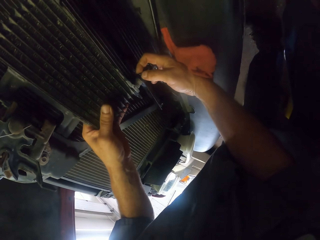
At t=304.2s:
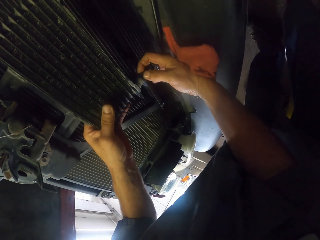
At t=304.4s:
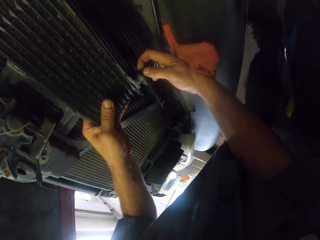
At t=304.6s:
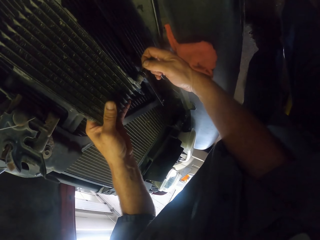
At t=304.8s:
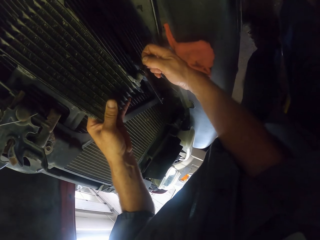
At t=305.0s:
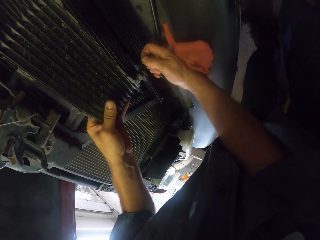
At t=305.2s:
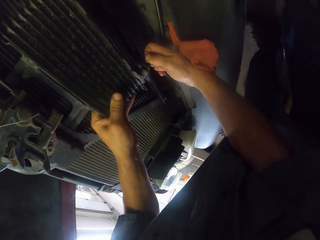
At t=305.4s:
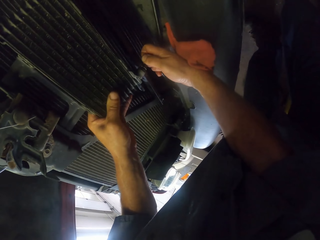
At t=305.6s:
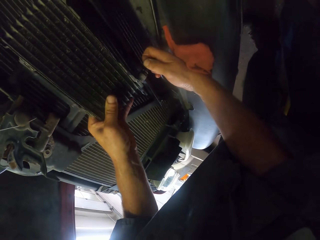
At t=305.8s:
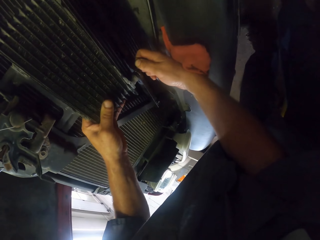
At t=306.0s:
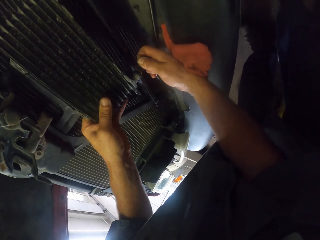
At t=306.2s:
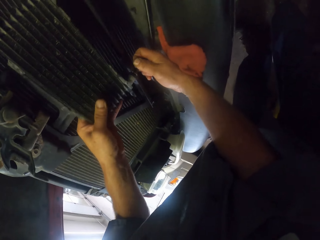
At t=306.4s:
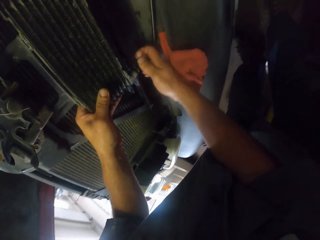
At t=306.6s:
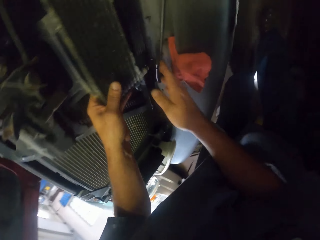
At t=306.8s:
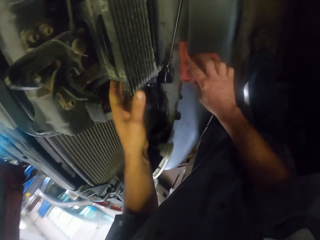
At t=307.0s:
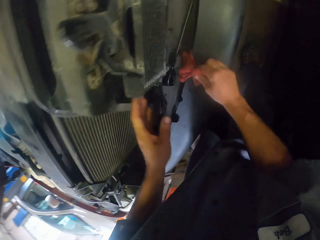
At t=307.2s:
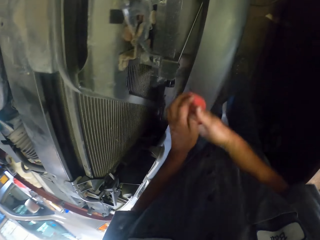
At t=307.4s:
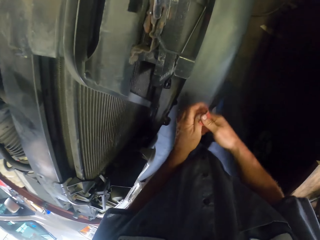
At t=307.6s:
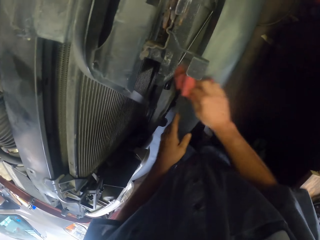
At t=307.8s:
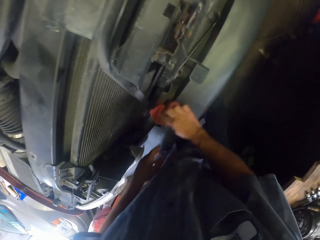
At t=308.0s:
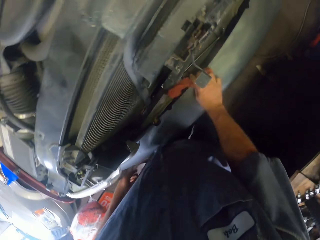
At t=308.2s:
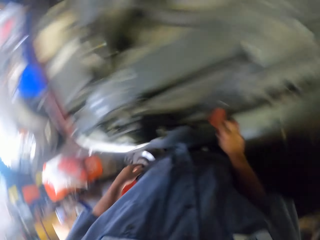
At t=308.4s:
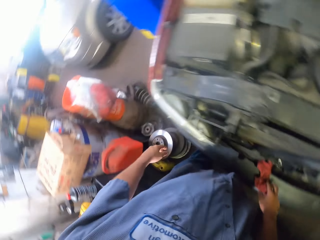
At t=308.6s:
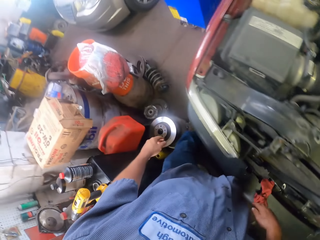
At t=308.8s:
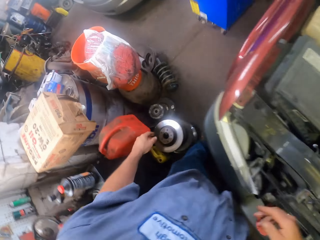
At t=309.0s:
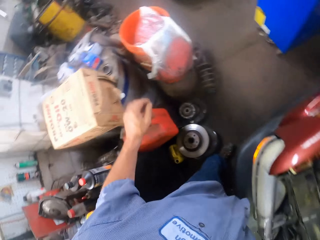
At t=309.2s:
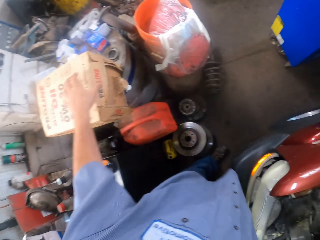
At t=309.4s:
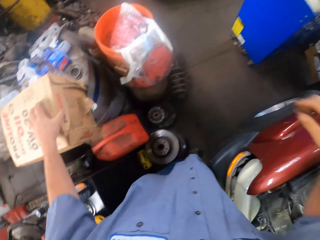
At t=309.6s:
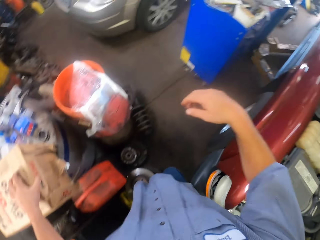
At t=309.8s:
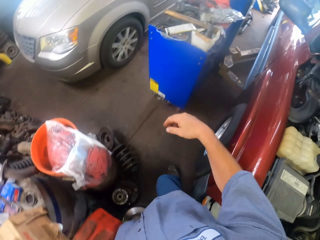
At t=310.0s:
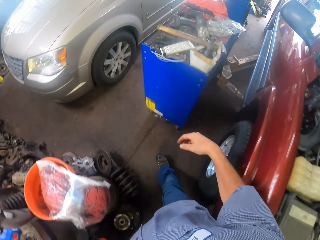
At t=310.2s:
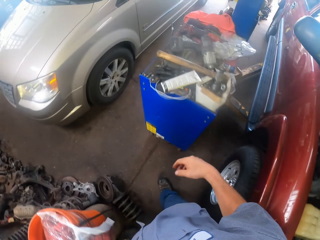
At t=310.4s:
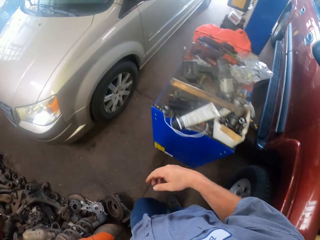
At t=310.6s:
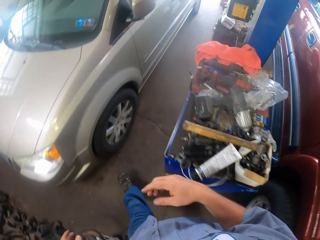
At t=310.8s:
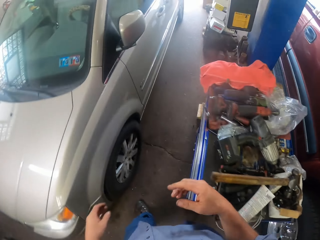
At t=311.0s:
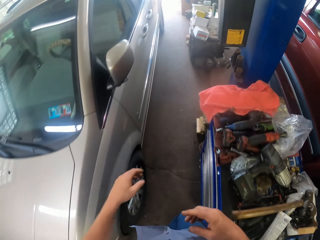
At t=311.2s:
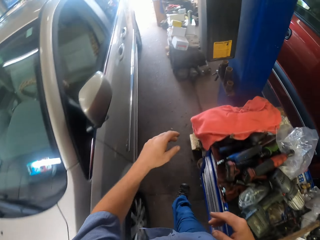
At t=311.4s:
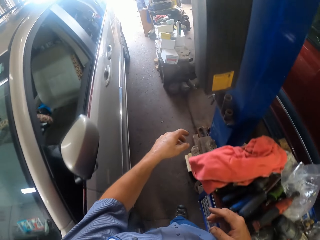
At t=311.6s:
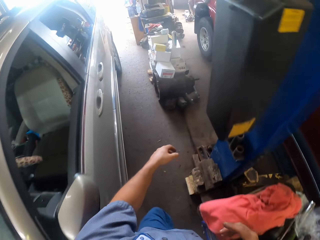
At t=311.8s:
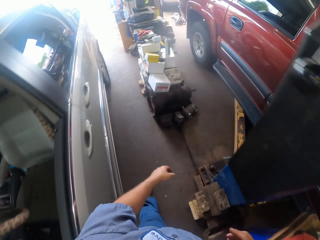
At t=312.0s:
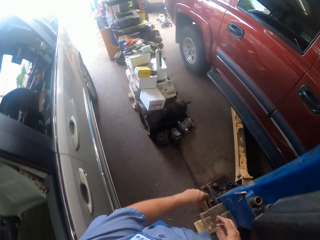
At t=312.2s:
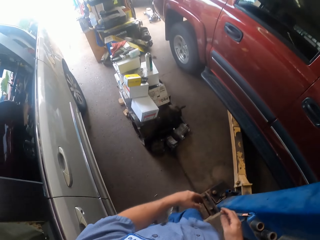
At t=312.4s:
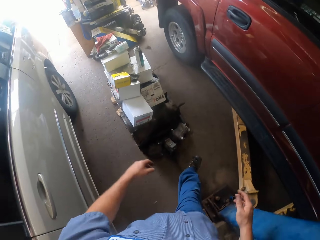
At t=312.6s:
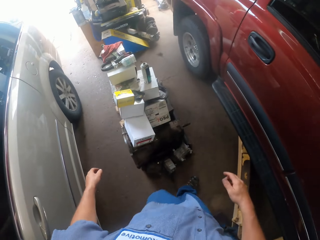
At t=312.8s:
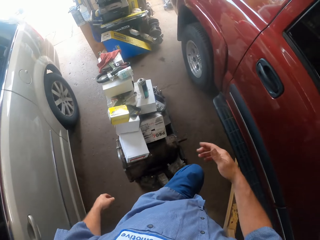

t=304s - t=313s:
The camera wearer picks a cloth from the engine. They wipe the hands with the cloth, place the cloth on the car bumper, and wipe the car bumper or bonnet. They walk on the floor in the garage.

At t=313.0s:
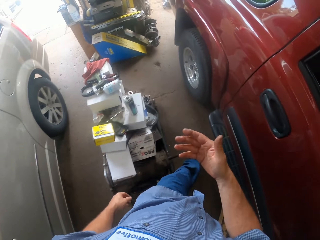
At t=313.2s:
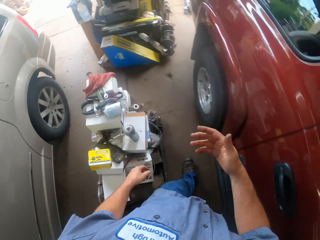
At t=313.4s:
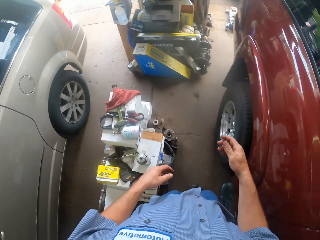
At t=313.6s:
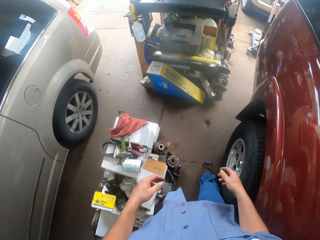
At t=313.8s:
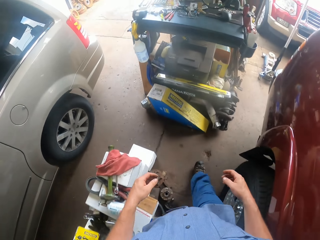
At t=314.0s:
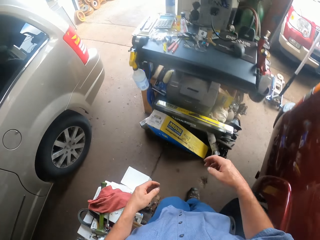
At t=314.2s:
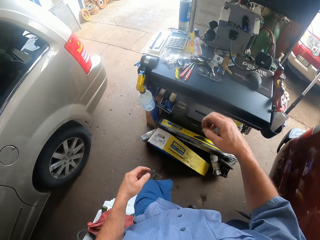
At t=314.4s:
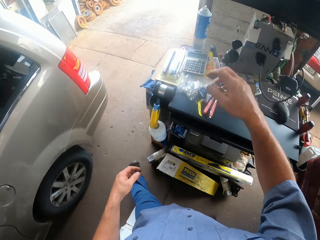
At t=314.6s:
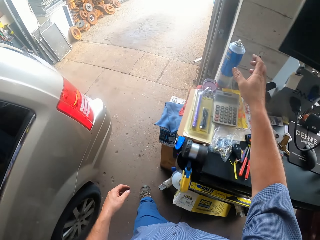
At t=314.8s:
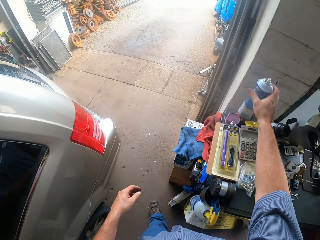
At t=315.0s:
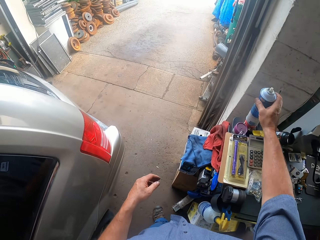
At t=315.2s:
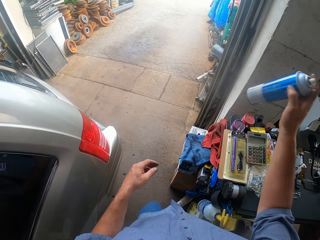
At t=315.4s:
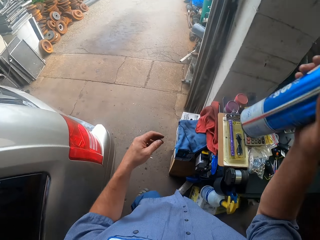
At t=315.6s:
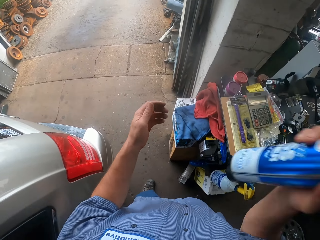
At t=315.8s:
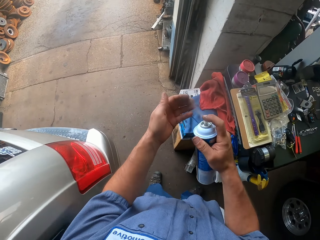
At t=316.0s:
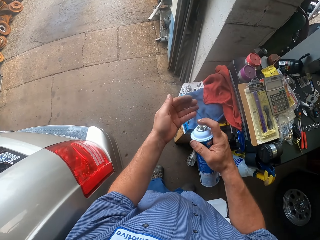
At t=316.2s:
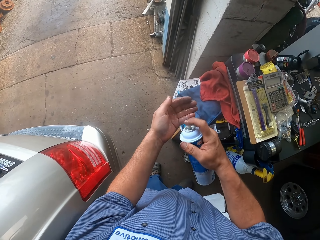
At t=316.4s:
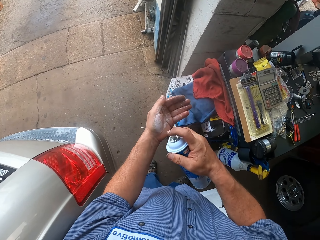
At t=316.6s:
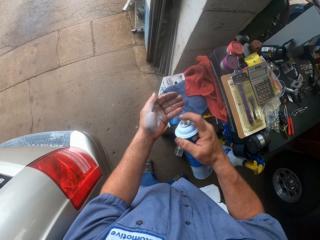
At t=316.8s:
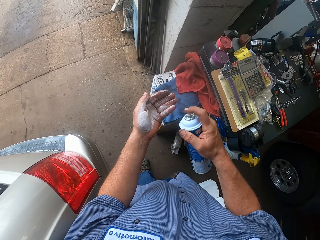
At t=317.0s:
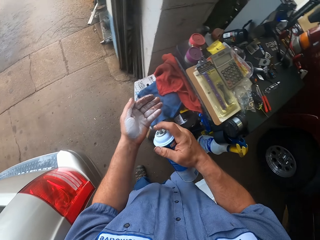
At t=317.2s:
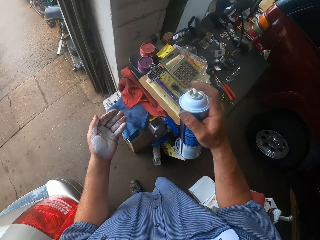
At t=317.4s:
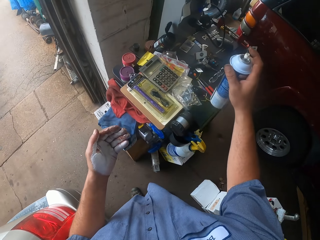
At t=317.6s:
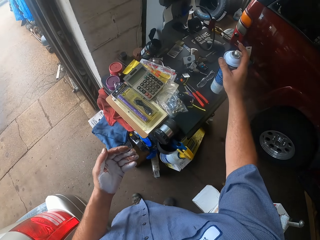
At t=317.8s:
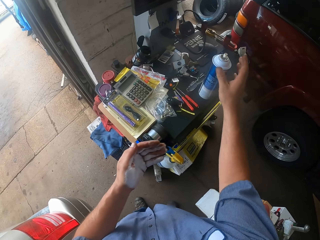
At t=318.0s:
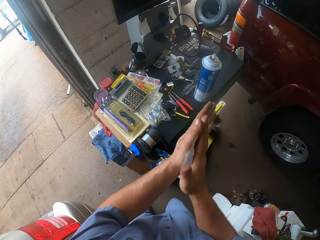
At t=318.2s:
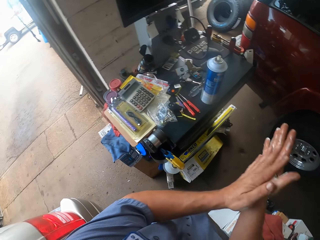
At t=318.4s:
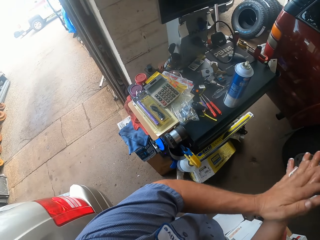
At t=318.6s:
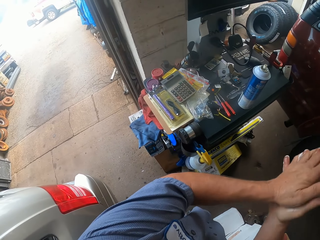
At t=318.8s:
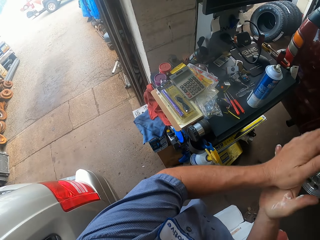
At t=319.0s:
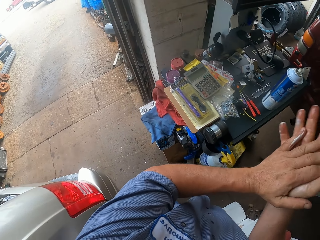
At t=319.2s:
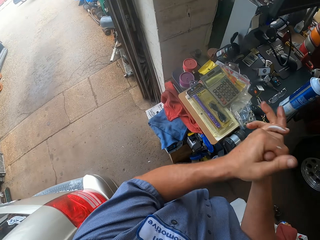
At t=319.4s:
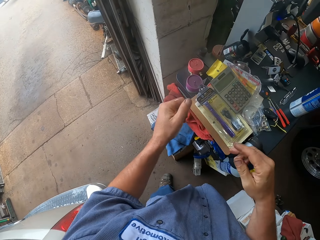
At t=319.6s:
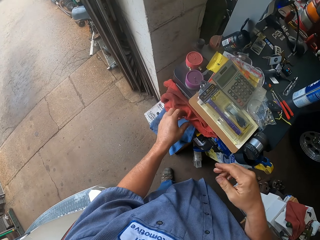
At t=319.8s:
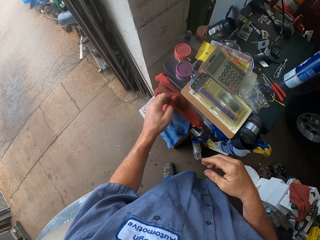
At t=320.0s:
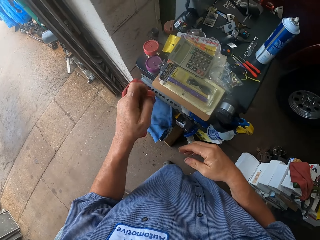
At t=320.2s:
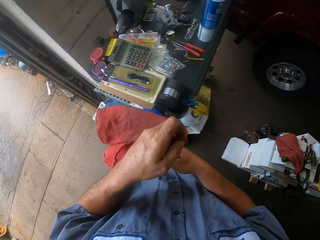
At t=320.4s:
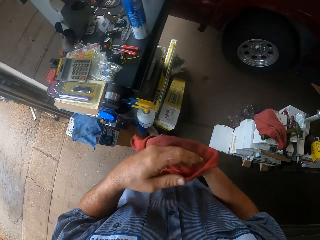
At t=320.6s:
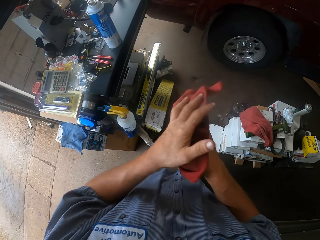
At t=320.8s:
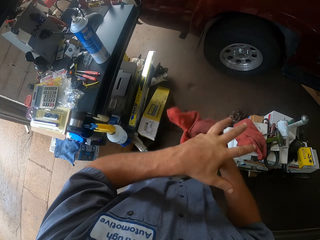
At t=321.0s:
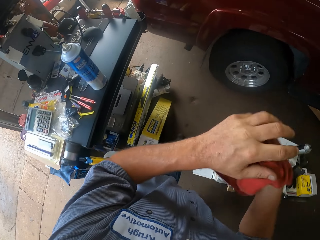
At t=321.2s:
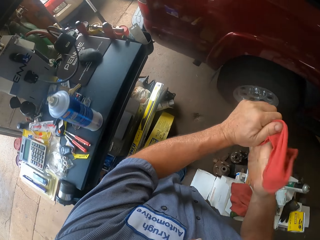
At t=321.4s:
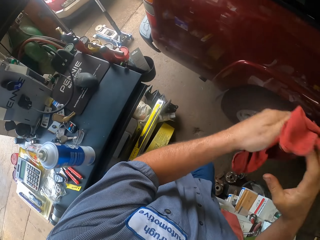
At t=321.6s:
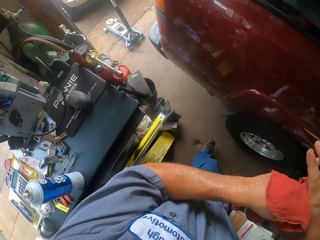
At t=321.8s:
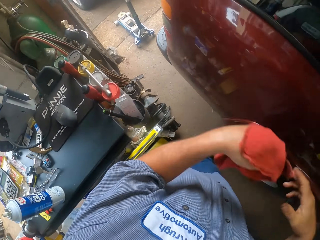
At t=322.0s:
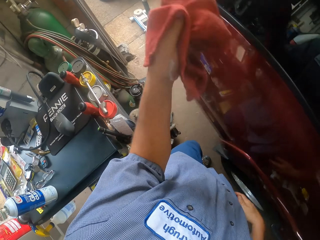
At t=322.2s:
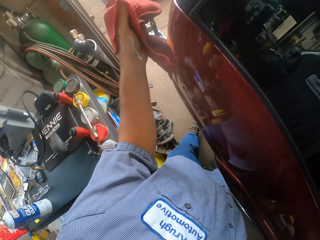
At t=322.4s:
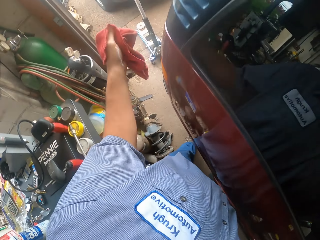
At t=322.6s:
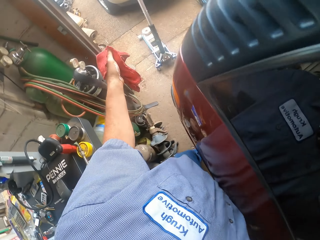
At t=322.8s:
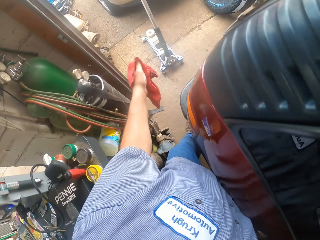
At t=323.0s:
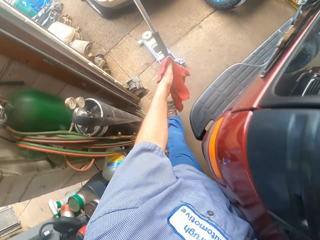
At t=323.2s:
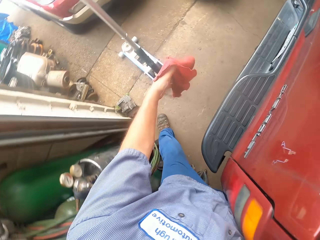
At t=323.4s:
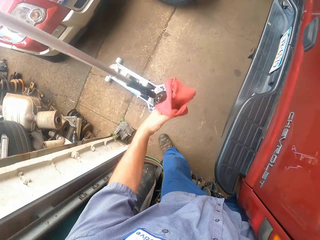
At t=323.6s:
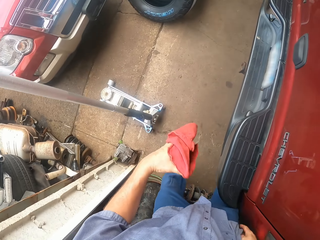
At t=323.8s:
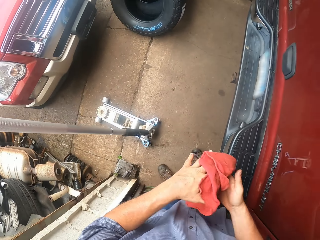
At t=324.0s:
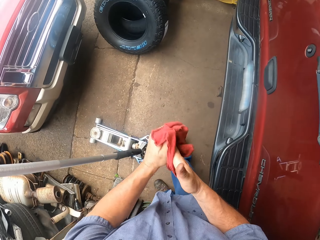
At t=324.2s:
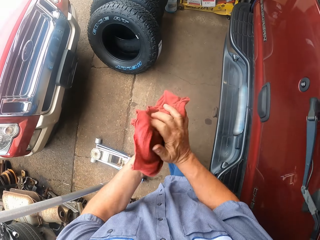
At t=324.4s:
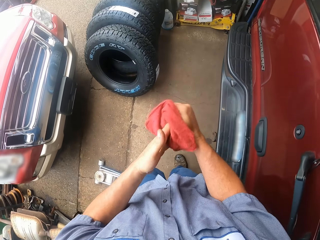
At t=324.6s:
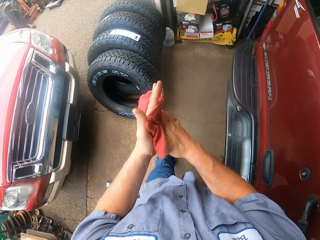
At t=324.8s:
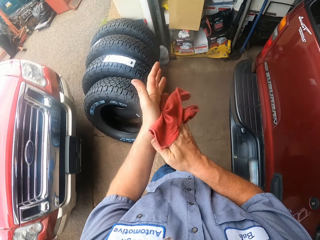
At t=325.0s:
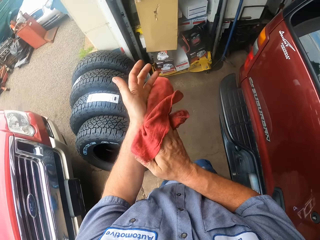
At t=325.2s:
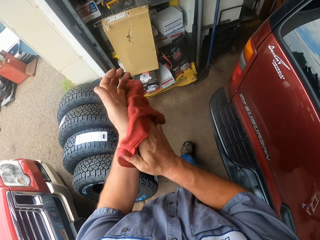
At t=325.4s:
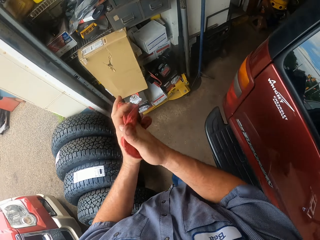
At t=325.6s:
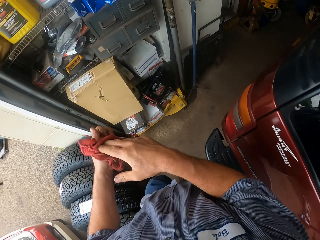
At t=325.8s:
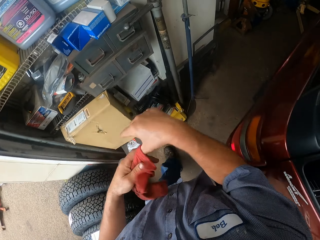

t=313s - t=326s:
The camera wearer picks a spraying can from the table. He sprays paint on his hands, the left hand. He puts the spraying can on the table and rubs his hands. He picks a cloth from the table. He wipes the hands with the cloth. He walks on the floor in the garage. He wipes the hands with the cloth.
